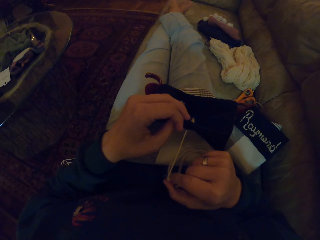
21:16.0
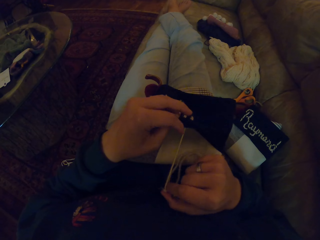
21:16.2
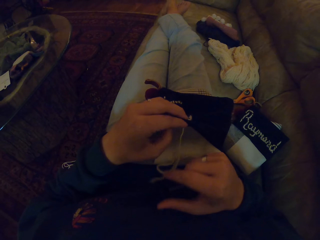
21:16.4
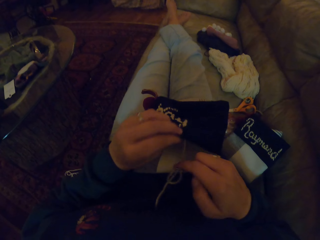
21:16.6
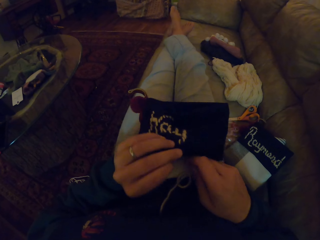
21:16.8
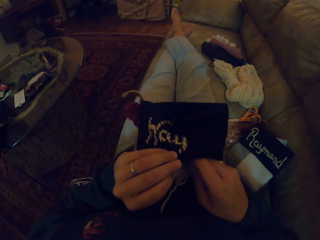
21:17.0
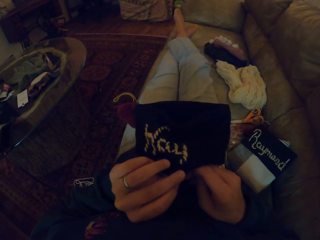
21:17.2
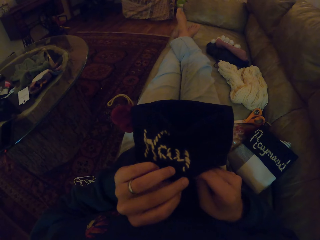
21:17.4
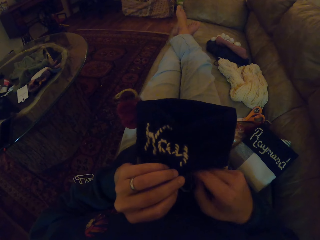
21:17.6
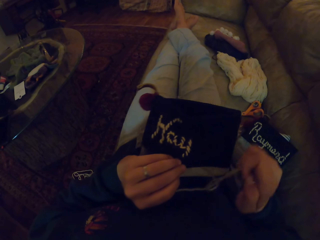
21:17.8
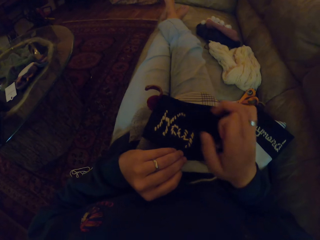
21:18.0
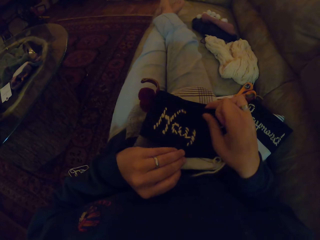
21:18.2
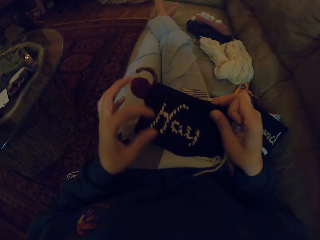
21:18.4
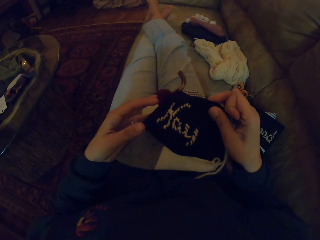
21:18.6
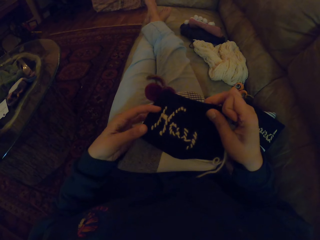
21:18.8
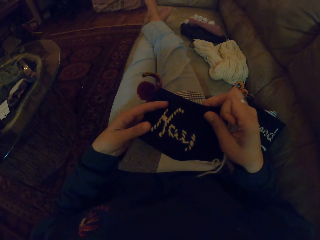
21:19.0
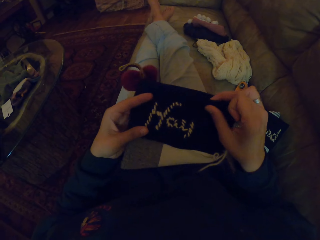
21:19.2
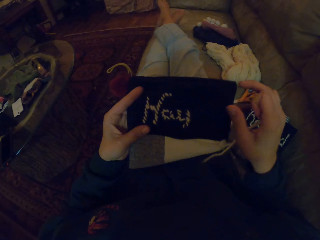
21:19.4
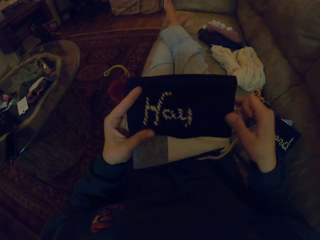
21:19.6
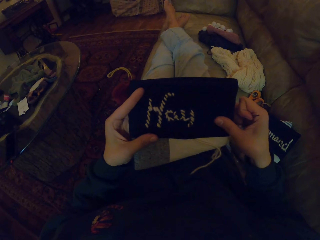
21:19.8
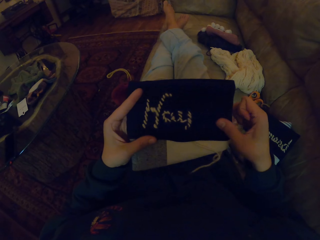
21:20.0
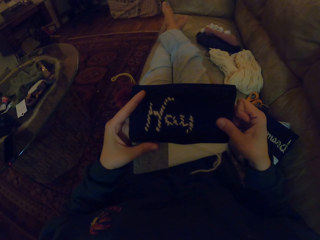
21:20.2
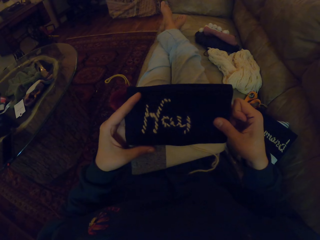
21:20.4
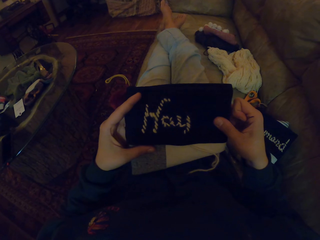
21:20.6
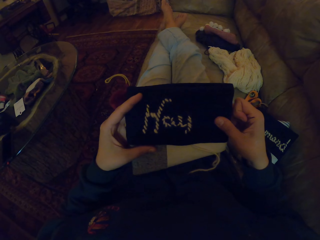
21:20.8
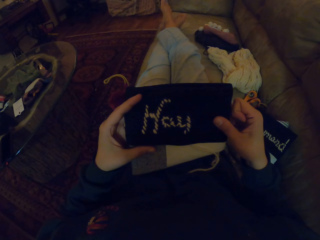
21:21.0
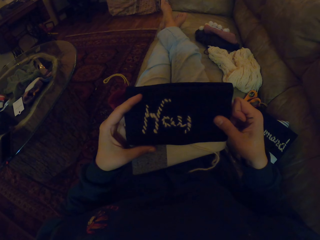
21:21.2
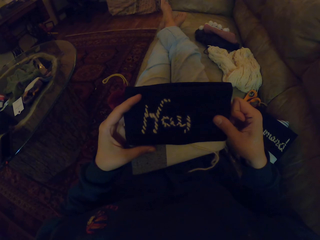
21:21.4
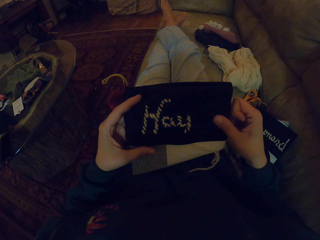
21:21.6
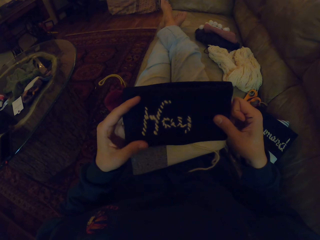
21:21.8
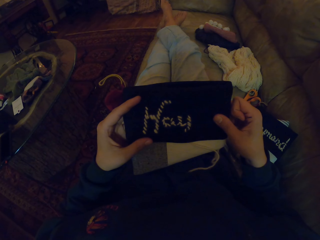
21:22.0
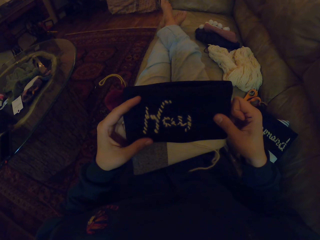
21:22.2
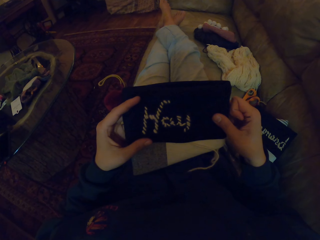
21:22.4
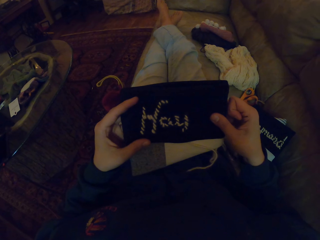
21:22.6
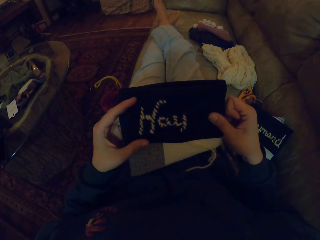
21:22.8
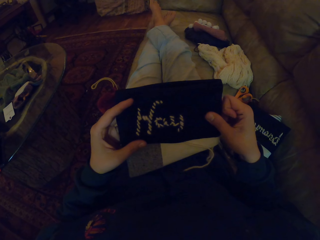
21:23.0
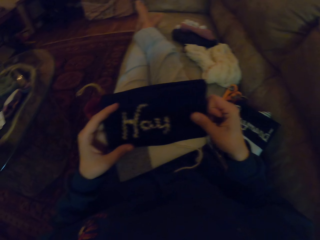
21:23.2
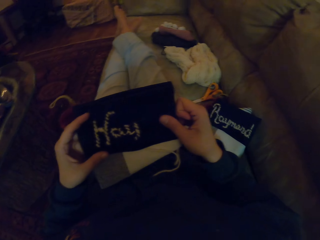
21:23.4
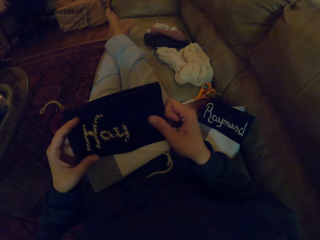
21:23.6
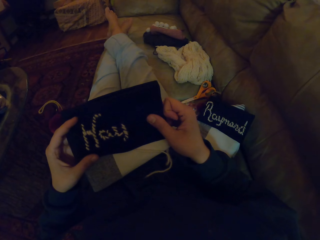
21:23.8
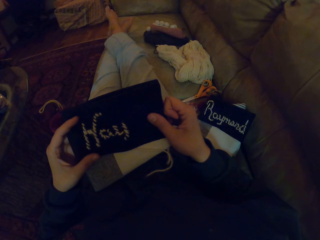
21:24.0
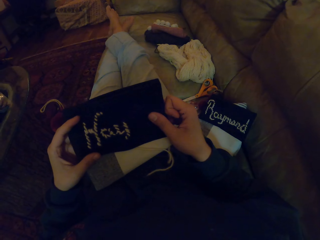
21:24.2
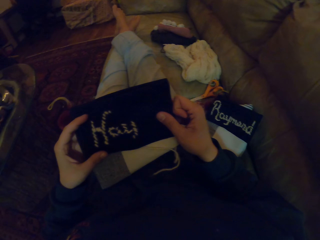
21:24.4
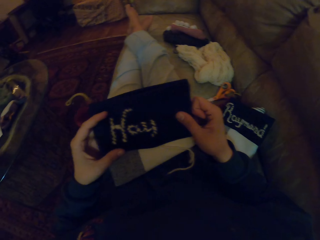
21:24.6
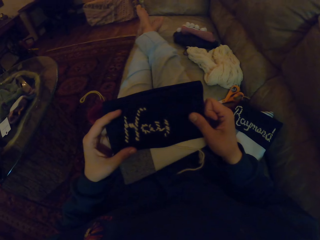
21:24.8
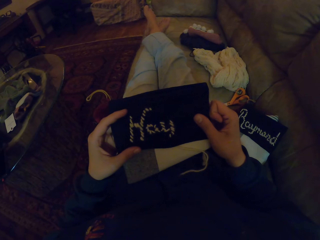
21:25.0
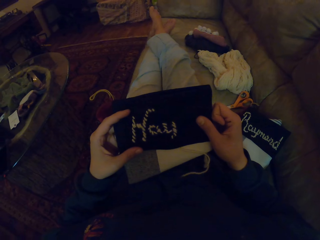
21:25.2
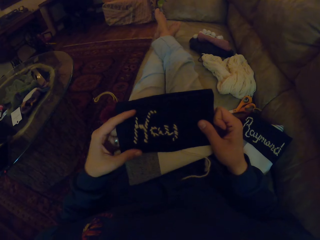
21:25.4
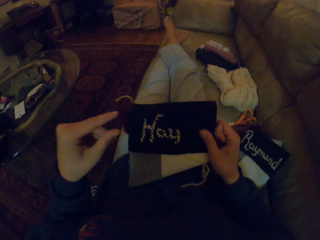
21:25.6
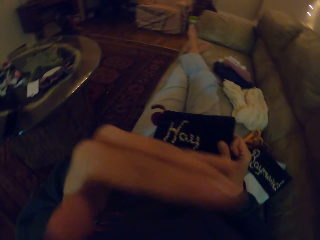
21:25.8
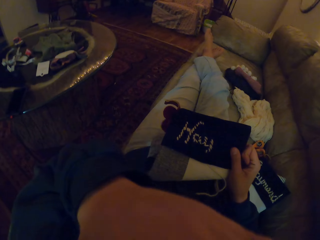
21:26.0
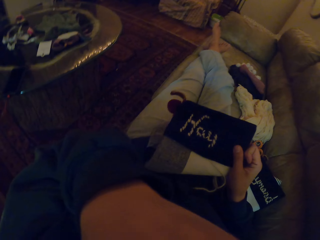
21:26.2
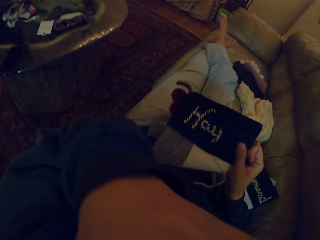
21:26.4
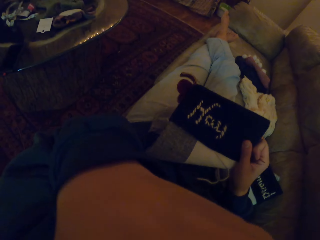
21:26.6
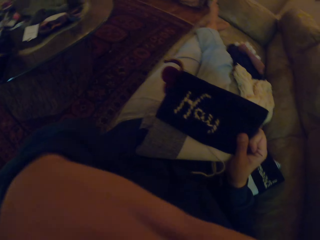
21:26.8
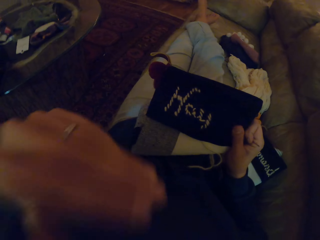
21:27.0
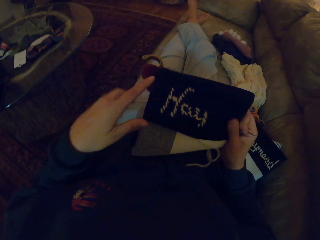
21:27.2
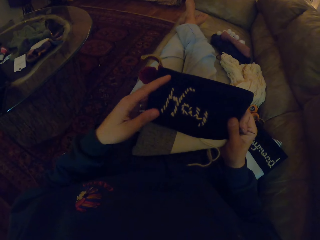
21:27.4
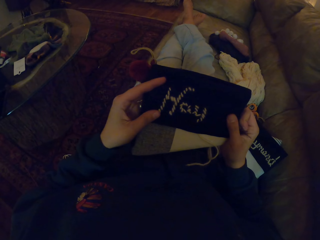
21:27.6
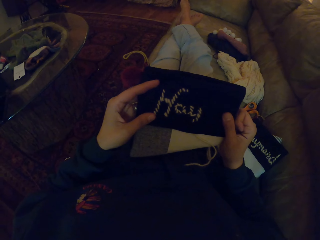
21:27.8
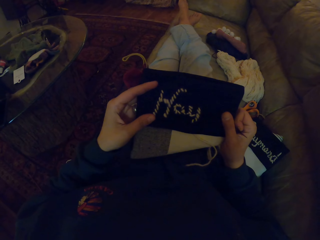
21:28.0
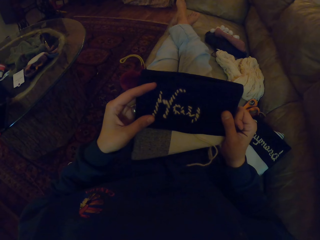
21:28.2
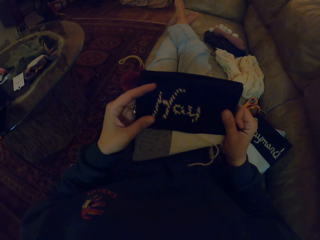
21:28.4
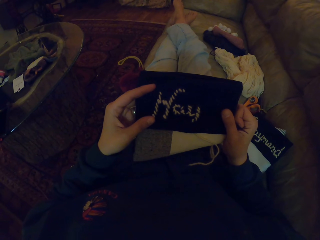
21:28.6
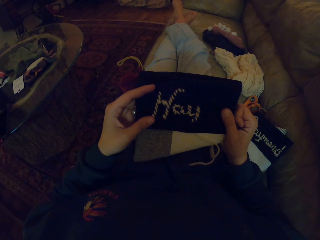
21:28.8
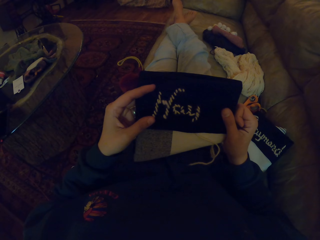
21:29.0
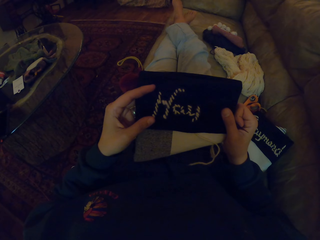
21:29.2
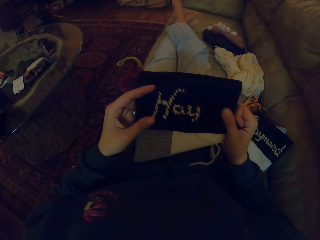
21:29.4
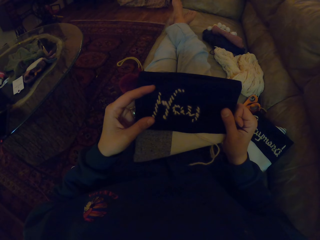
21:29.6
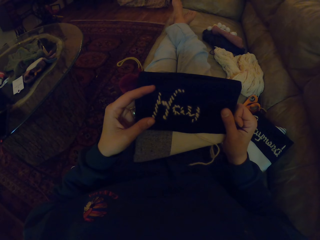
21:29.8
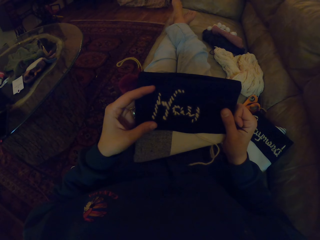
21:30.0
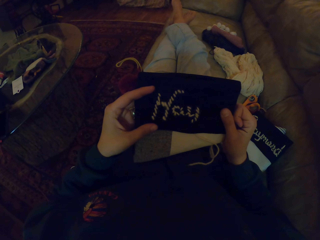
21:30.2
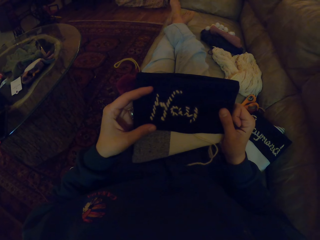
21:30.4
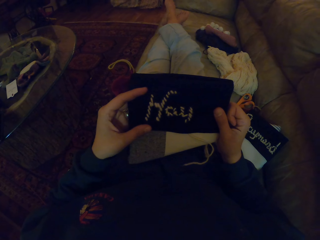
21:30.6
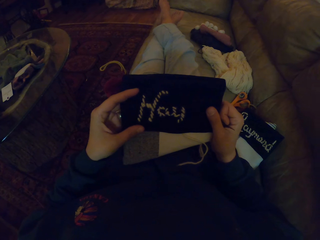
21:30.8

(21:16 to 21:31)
The camera wearer sews the fabric. They touch the fabric. They lift up the hand. They touch the fabric.

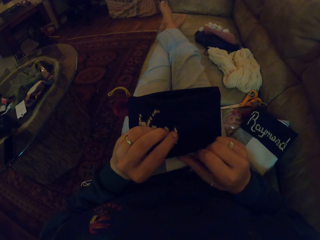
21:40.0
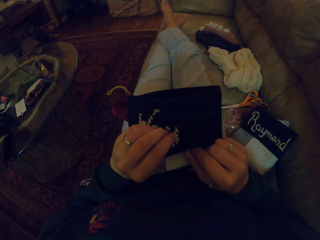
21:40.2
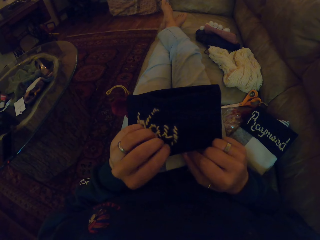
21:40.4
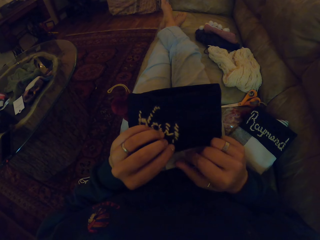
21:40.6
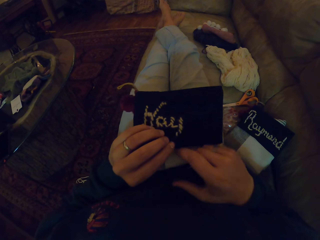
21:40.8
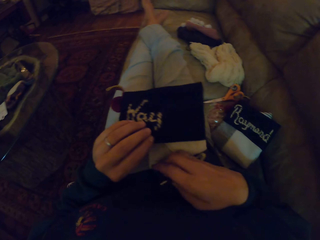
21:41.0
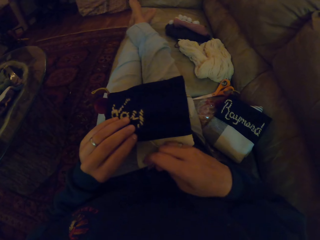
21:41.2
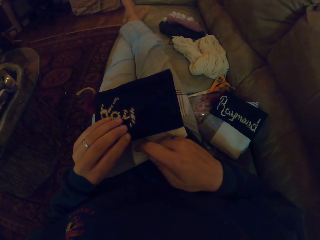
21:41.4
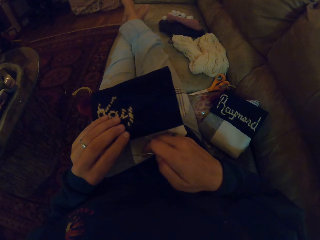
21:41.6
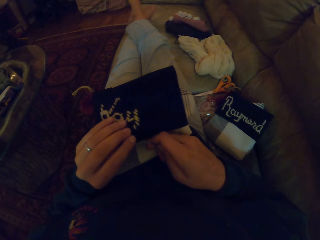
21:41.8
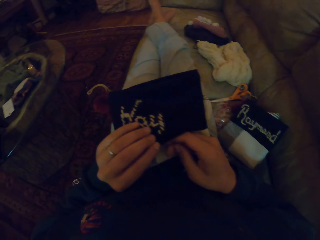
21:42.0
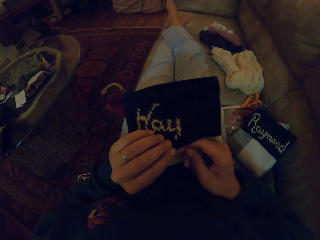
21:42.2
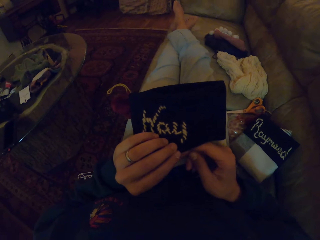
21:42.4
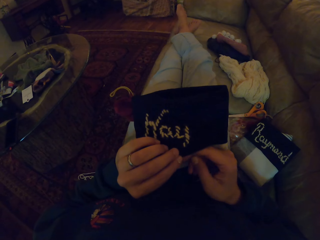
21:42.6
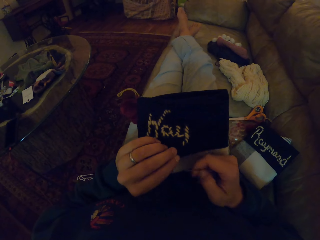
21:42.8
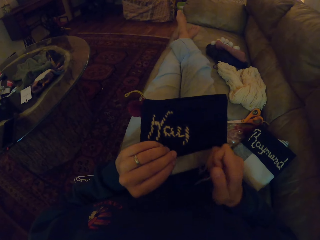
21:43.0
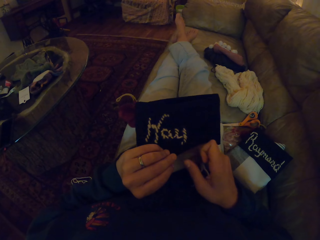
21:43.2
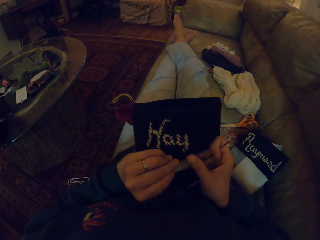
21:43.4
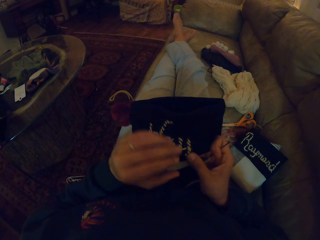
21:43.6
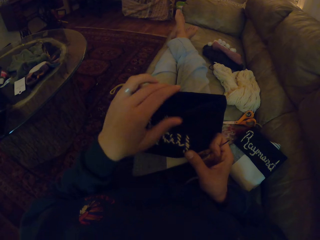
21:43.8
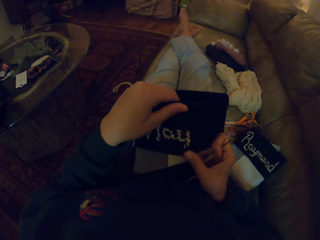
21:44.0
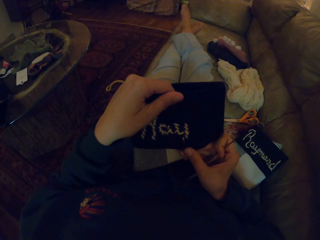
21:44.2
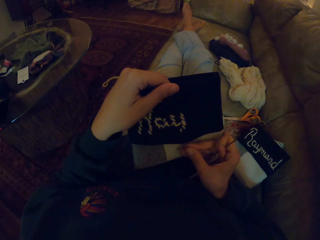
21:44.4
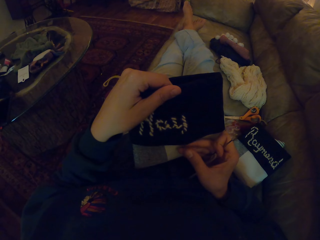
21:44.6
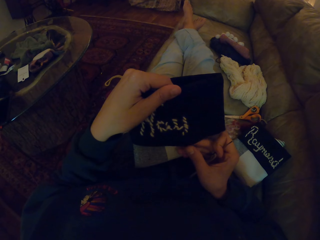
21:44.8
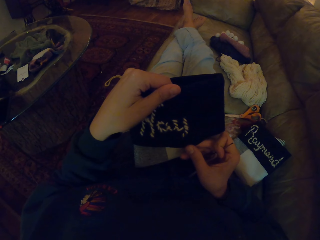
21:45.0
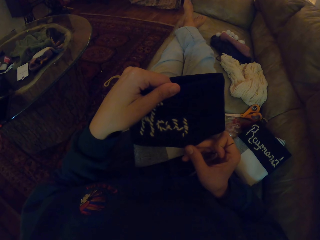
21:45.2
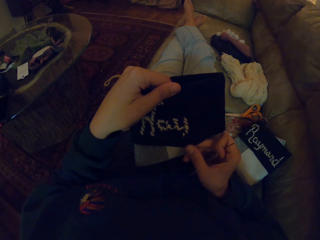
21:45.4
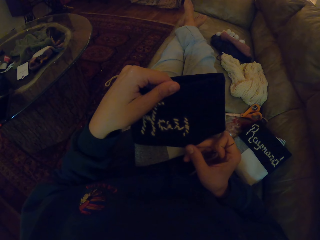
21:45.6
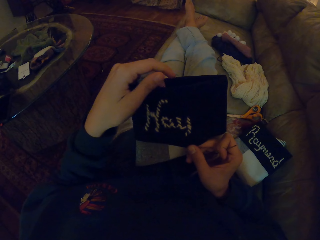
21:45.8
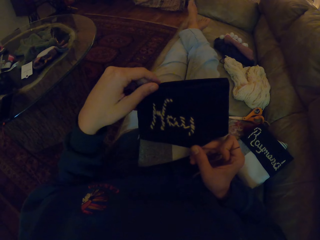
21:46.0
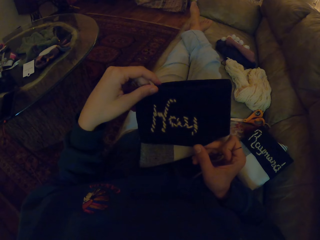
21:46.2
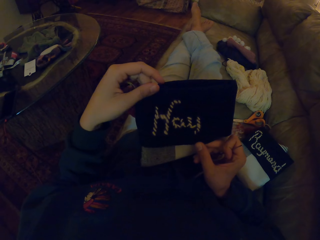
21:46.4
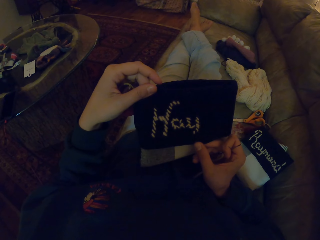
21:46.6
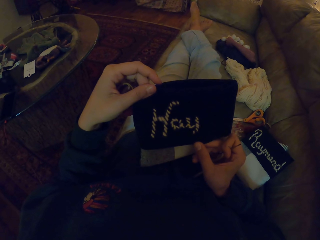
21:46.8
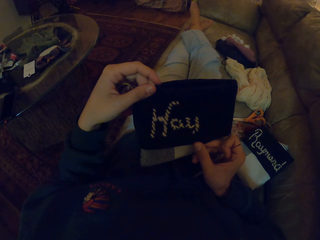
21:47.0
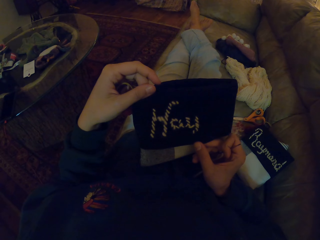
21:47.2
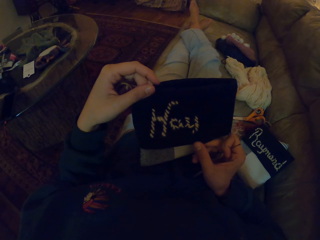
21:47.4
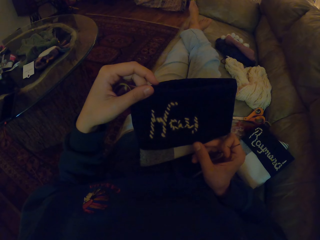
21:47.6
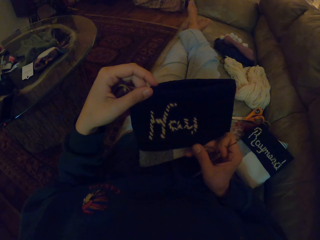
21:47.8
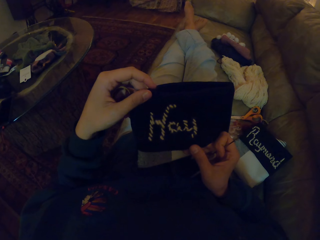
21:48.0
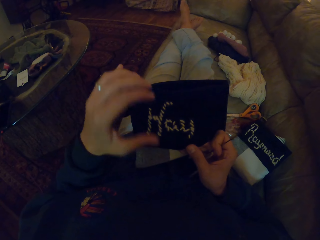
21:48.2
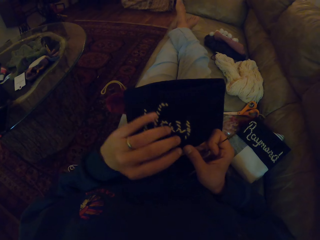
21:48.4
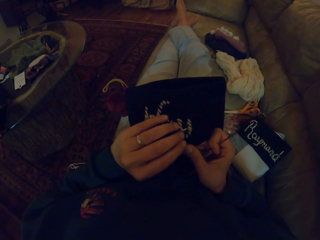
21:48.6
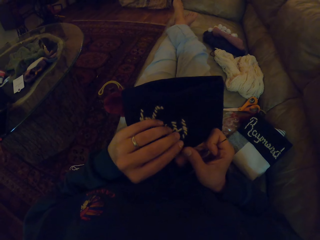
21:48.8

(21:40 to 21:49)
The camera wearer sews the bag or fabric with the needle. They touch the fabric. They hold the bag.
